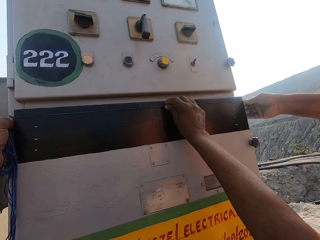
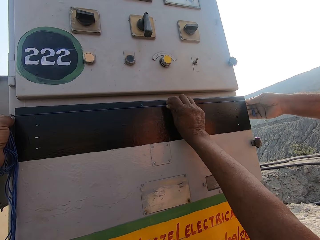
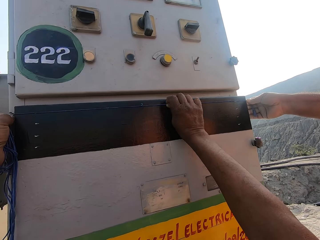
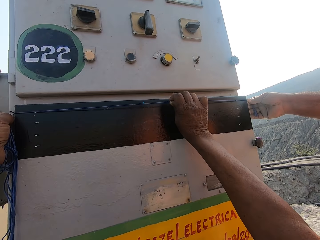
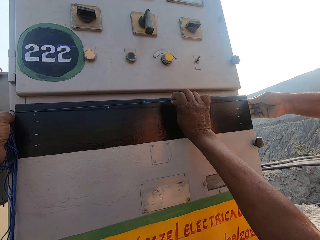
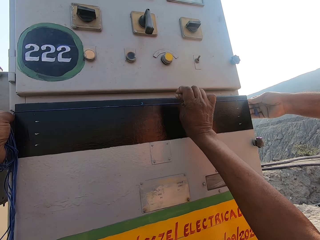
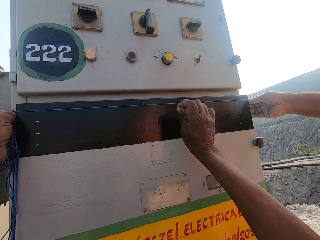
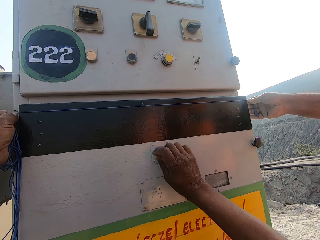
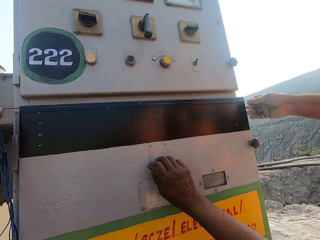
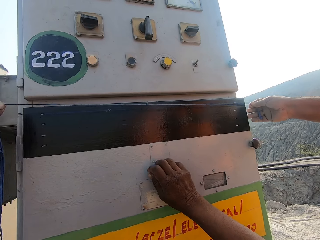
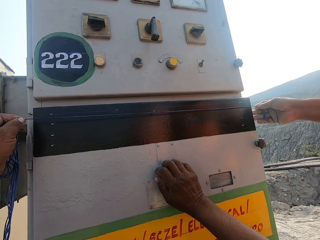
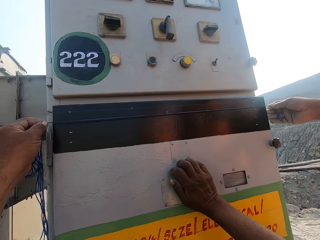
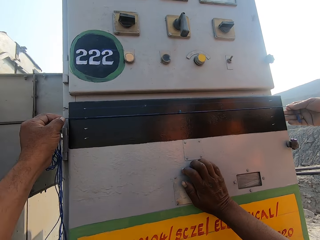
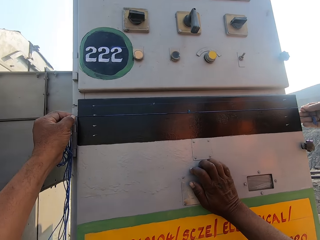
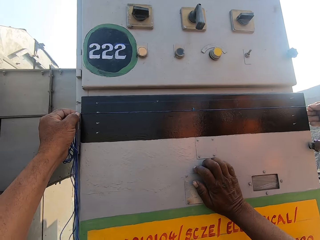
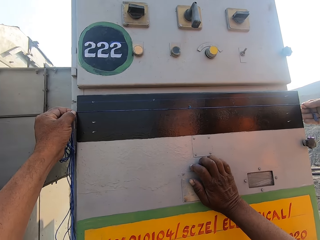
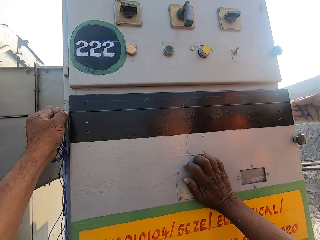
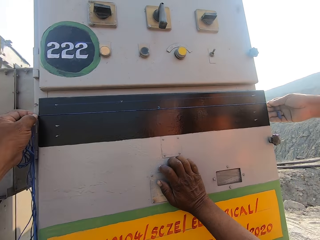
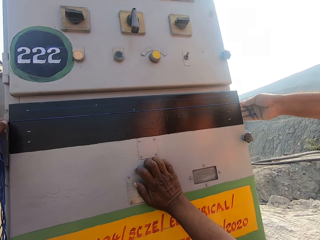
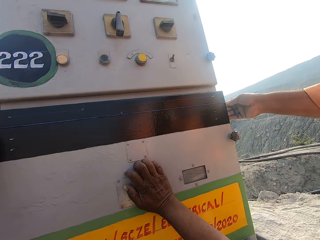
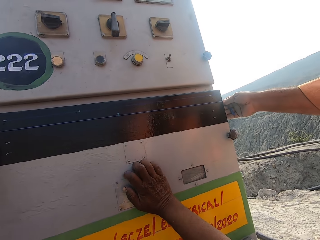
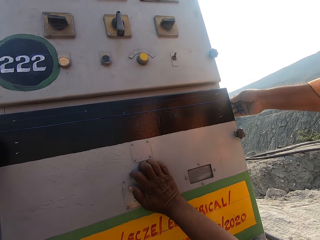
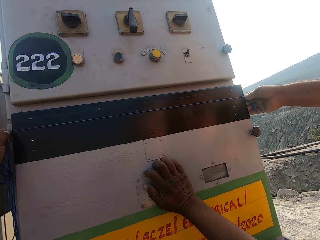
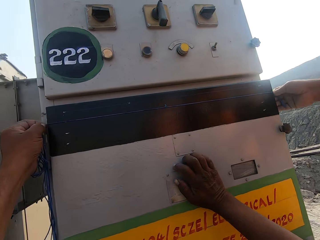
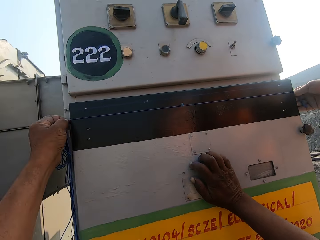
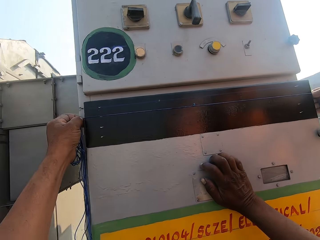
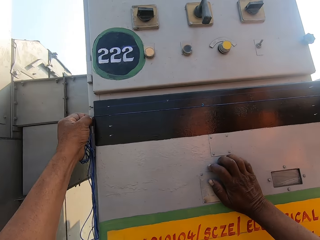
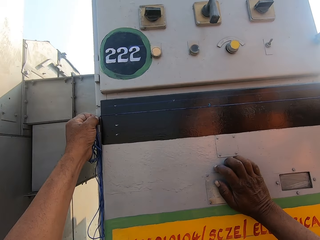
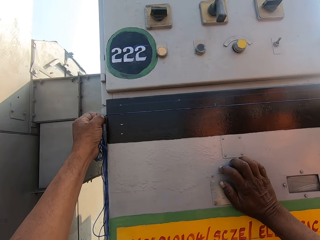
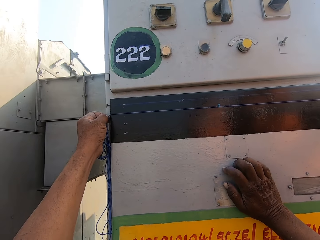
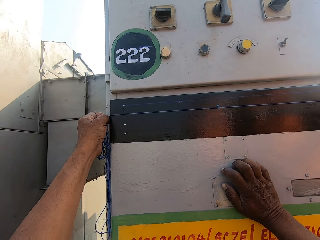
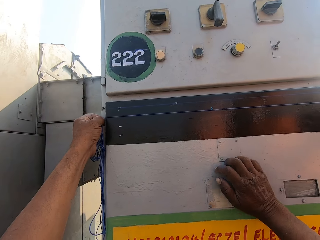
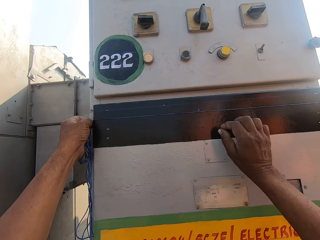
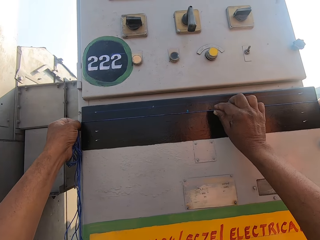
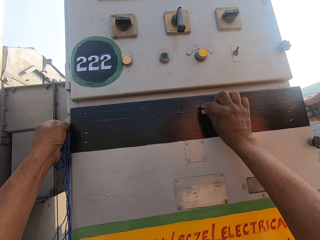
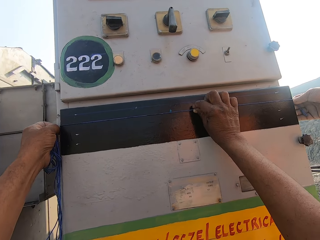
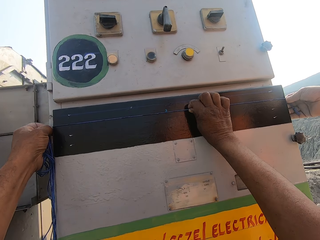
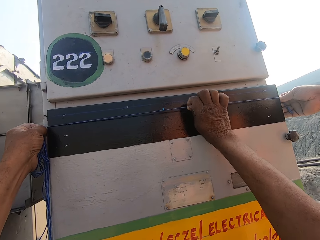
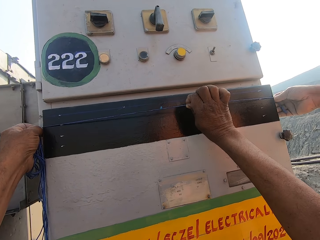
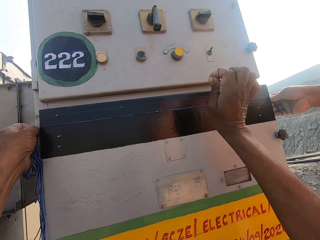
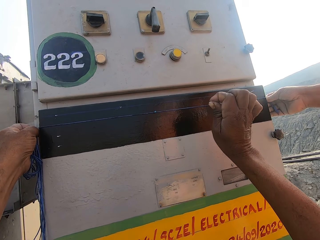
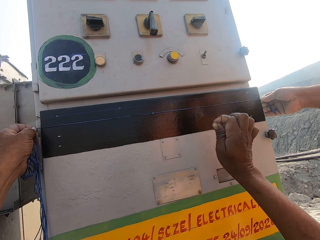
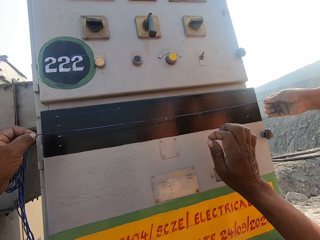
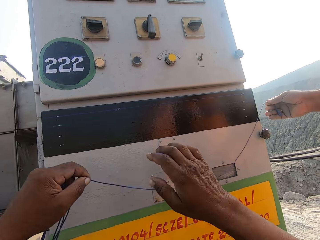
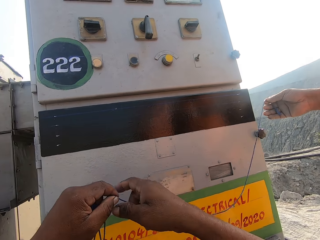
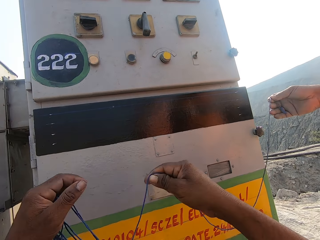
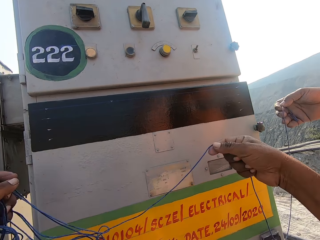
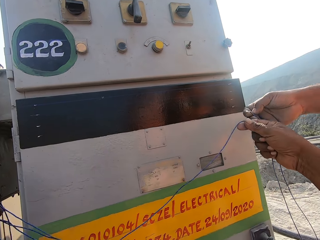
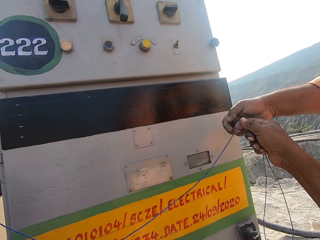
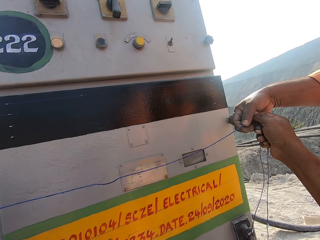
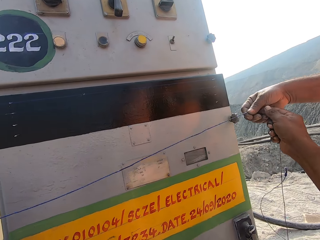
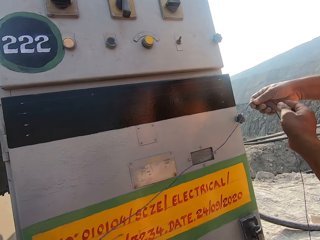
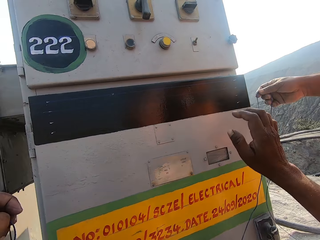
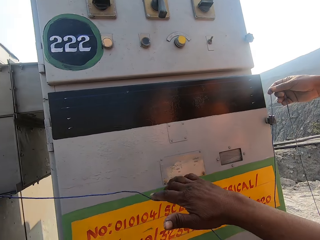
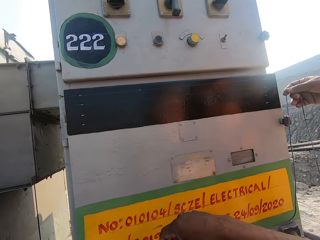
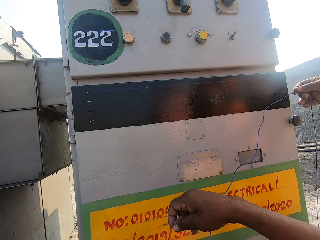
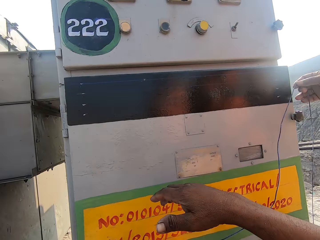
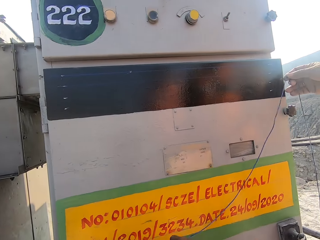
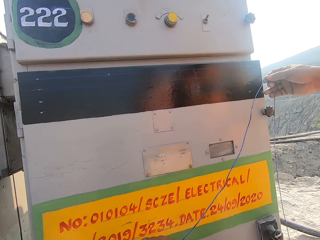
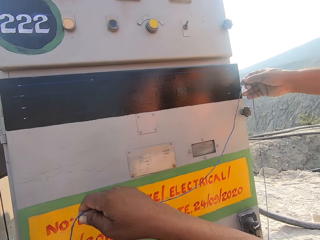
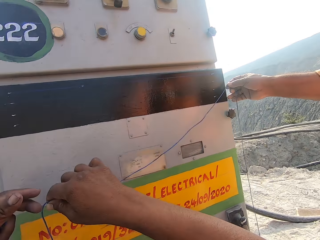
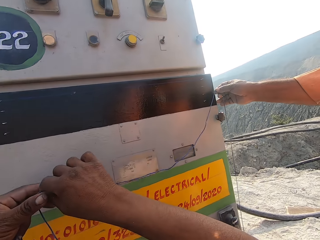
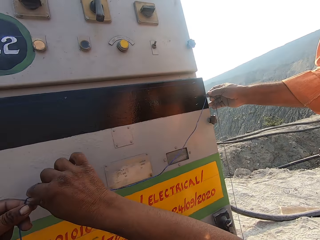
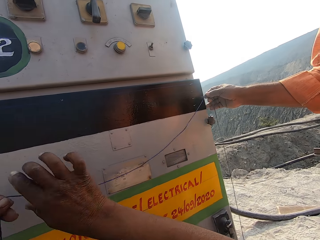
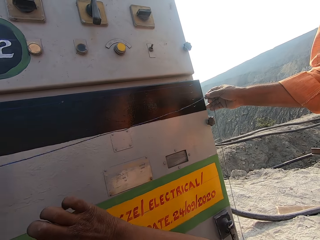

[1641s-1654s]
The camera wearer touches the string. They pull the thread on the control panel board. They hold the electric booth. They lower the thread on the control panel board. They hold the thread on the control panel board. They touch the string. They pull the thread on the control panel. They remove the thread from the control panel board. They hold the string. They pull the thread. They hand the thread to a person. They hold the string.

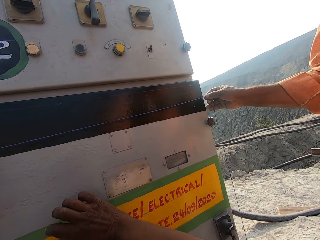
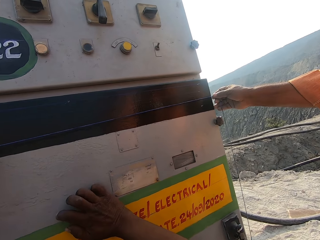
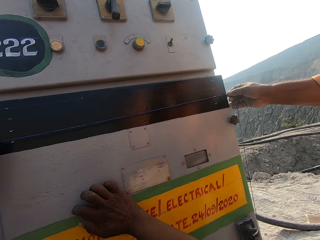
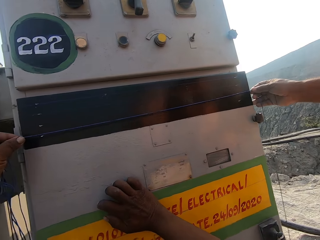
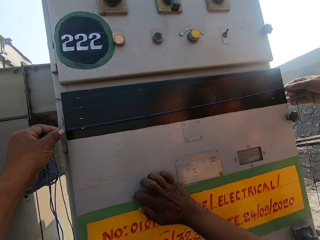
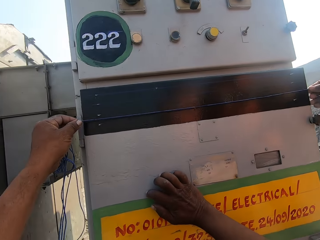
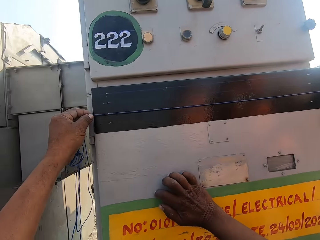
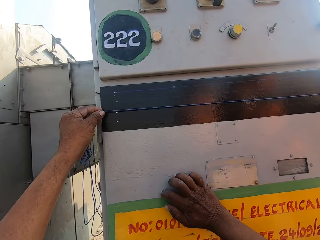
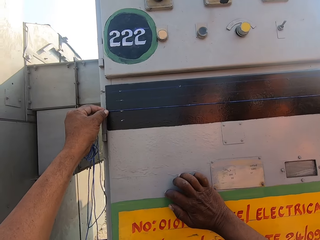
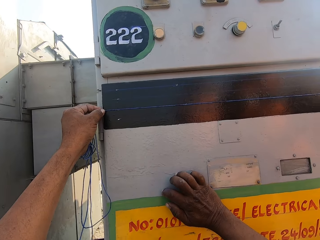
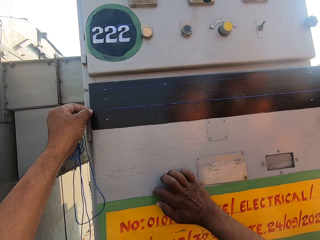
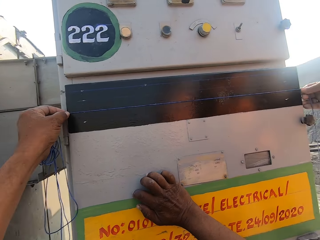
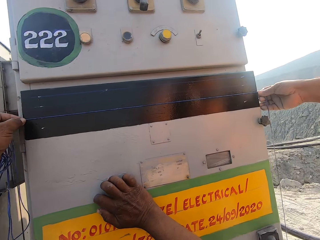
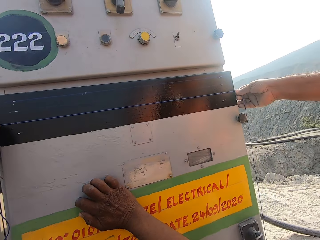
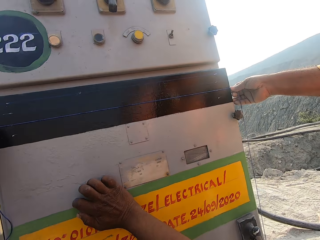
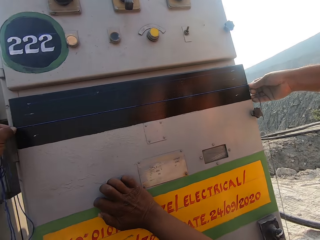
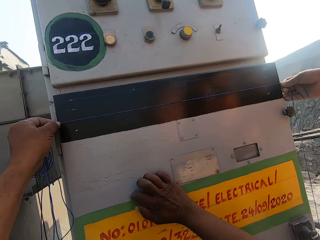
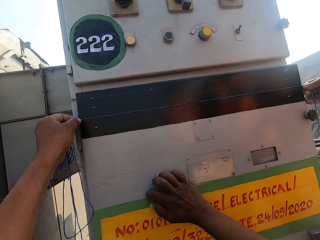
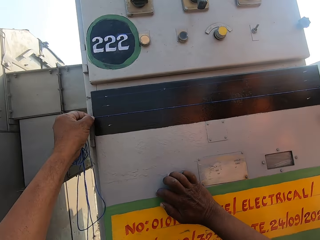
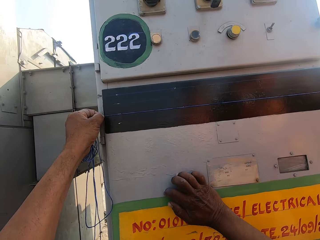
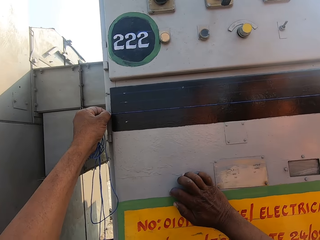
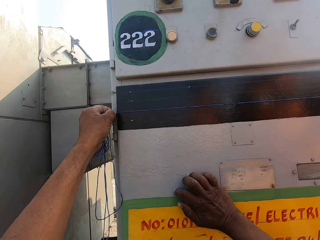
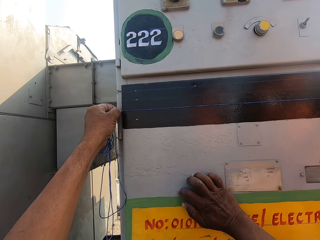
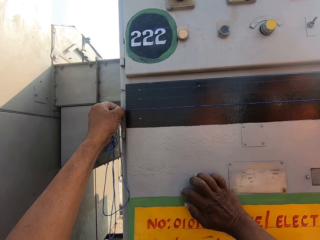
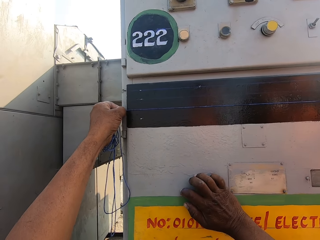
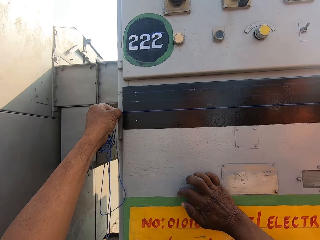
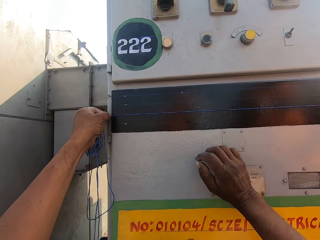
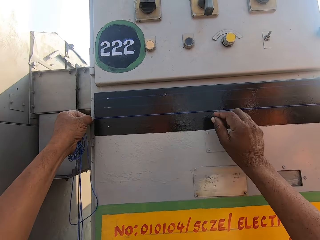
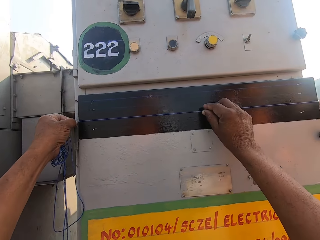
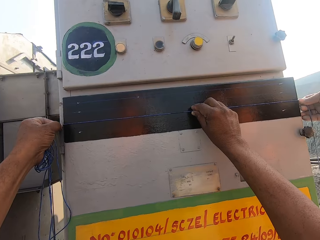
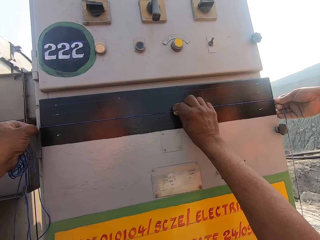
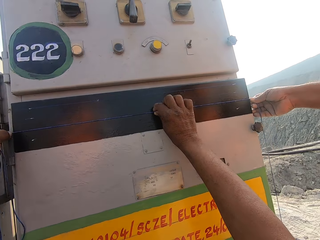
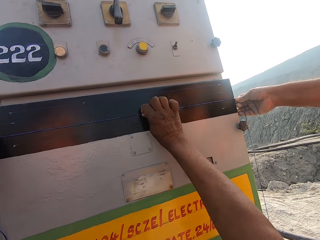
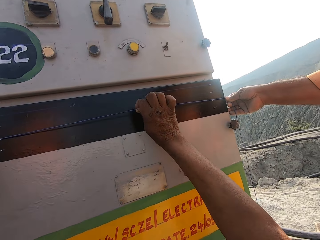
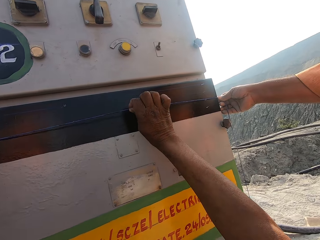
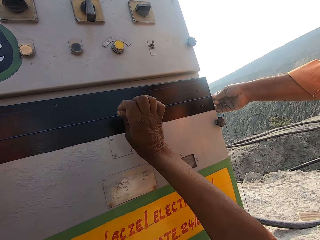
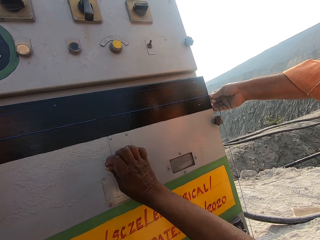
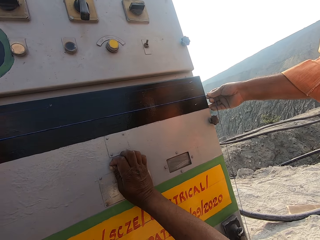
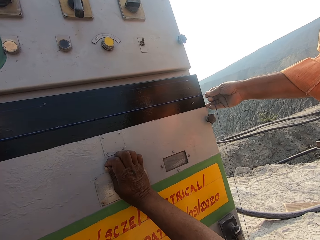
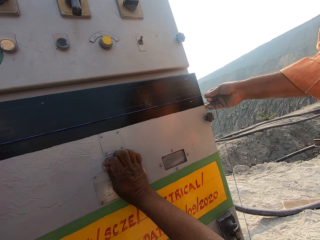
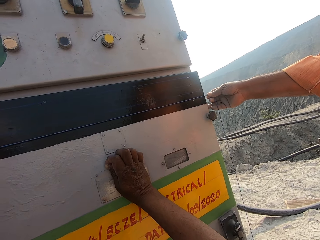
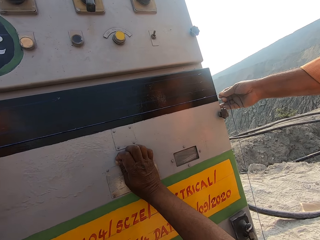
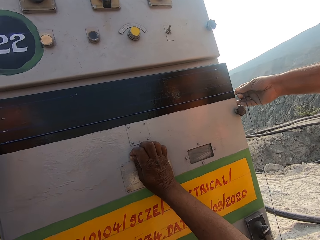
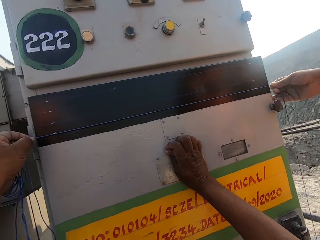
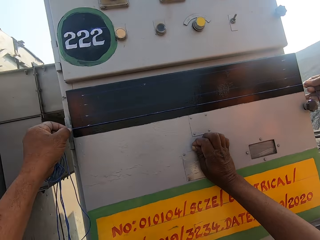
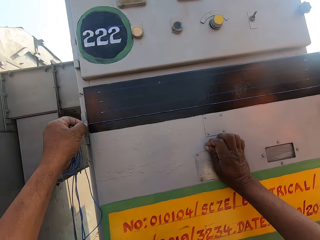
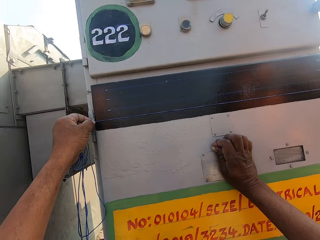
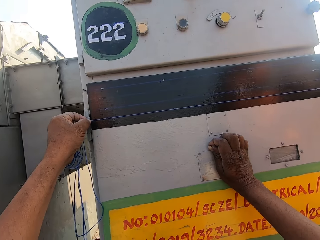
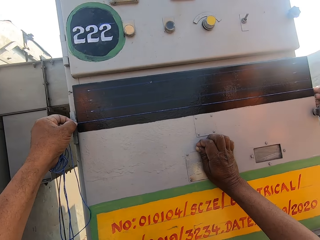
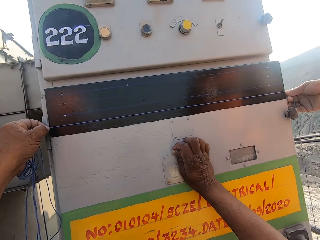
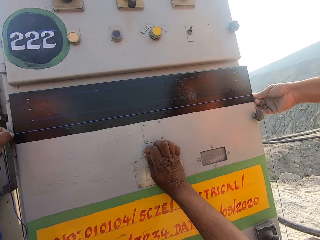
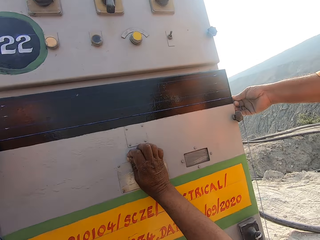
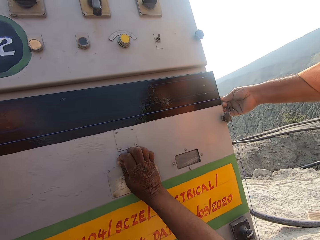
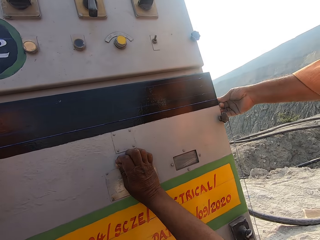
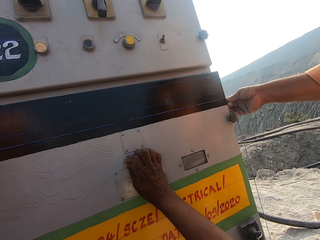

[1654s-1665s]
A person holds the thread on the control panel board. The person measures the electric booth. The camera wearer measures the electric booth. They hold the thread on the control panel board. They touch the string. They pull the thread on the control panel board. They hold the electric booth. They lower the thread on the control panel.
